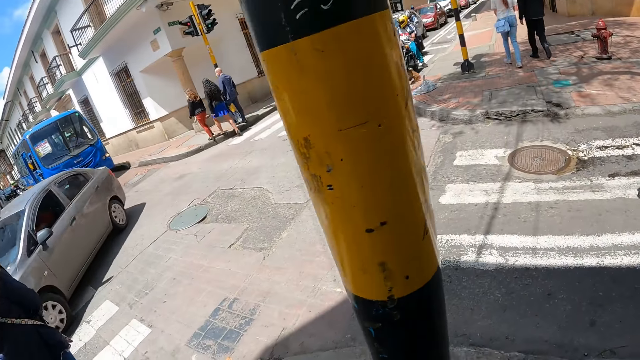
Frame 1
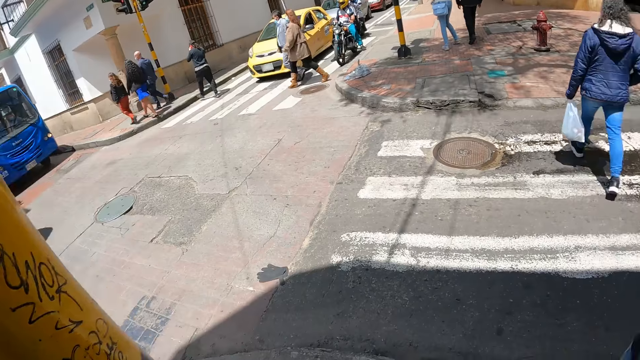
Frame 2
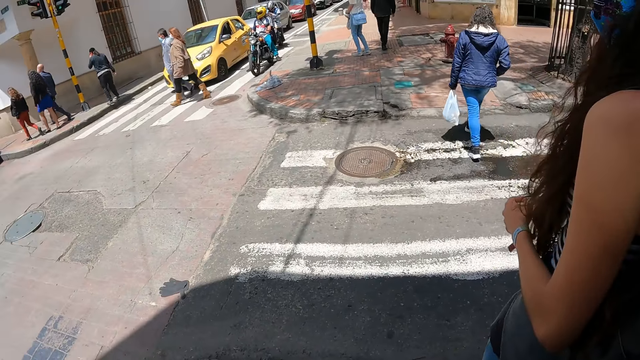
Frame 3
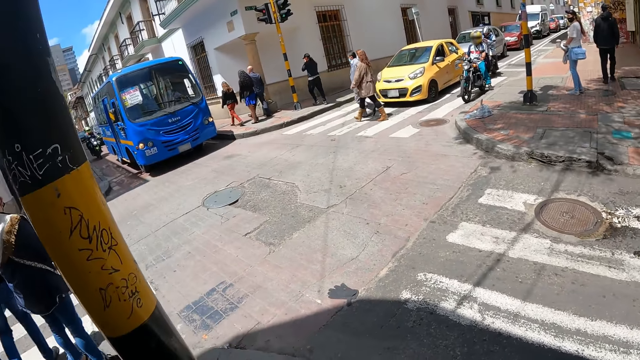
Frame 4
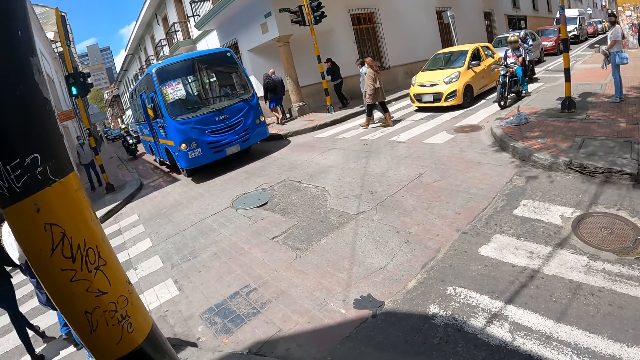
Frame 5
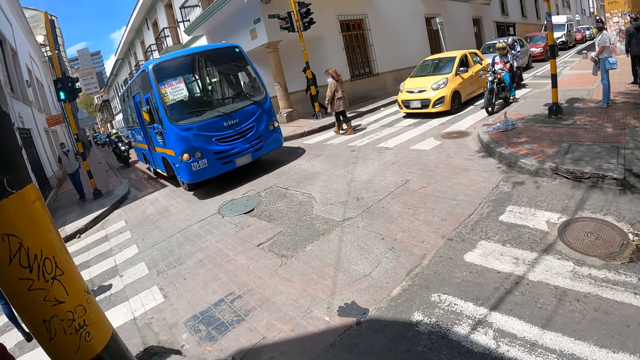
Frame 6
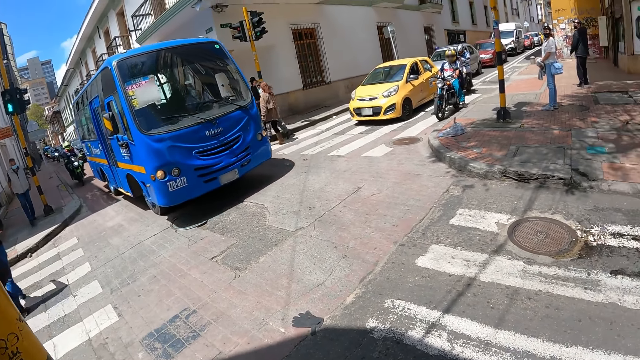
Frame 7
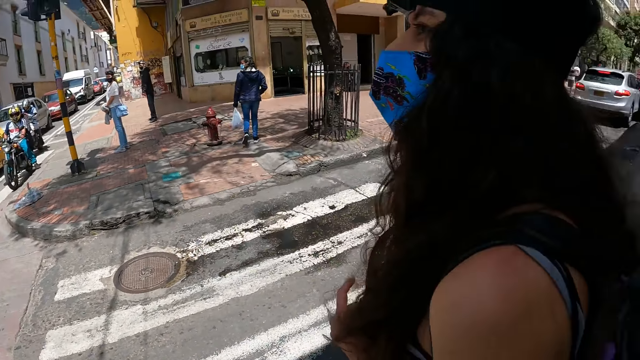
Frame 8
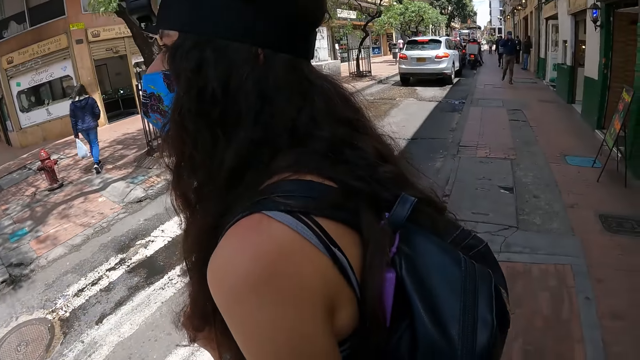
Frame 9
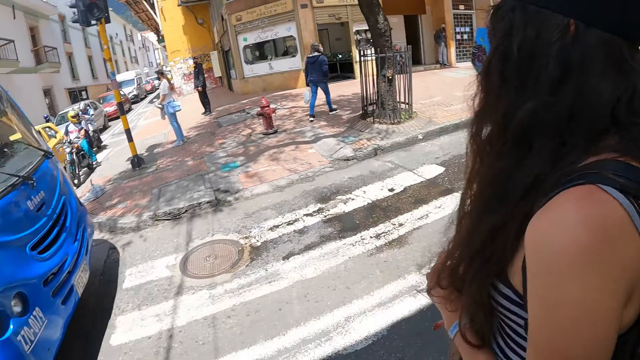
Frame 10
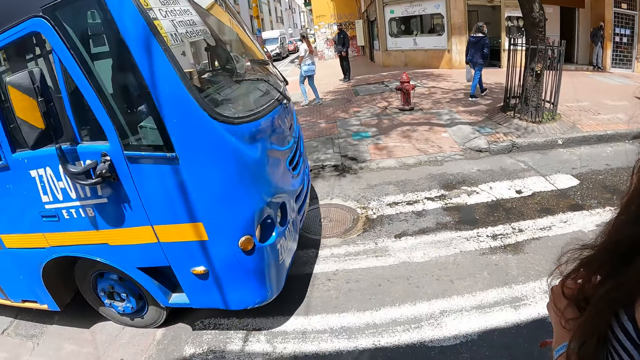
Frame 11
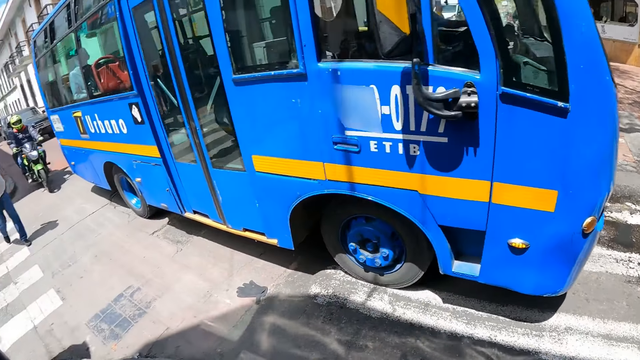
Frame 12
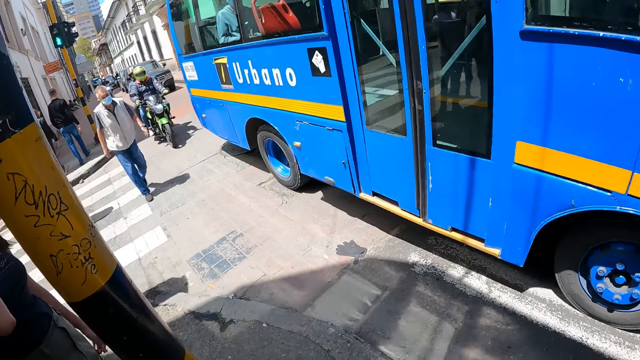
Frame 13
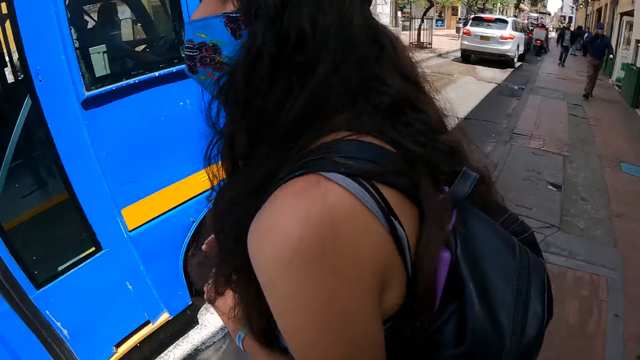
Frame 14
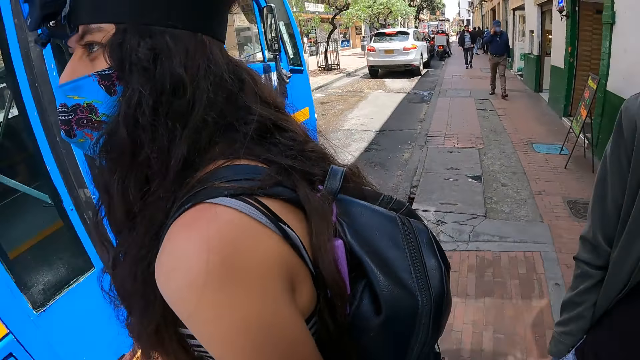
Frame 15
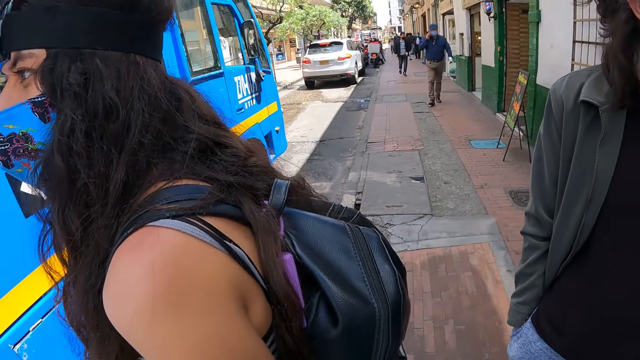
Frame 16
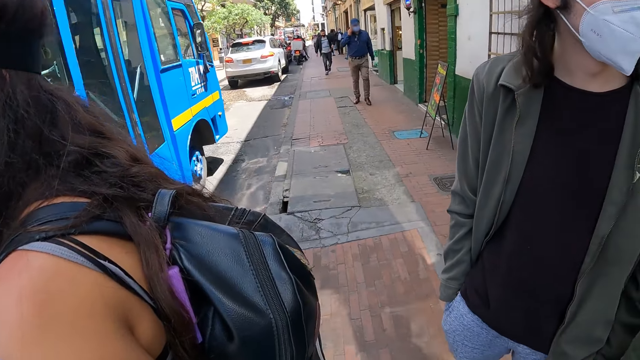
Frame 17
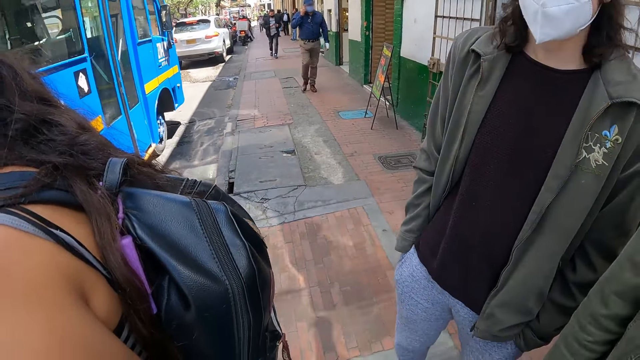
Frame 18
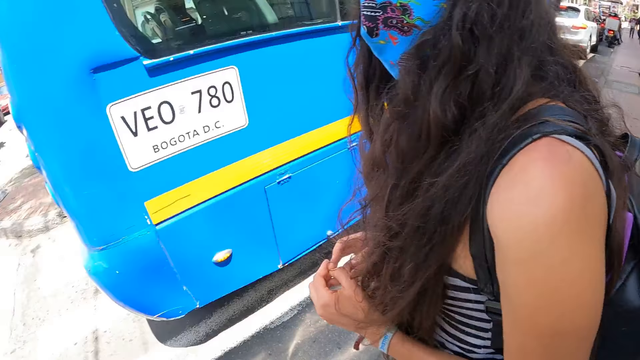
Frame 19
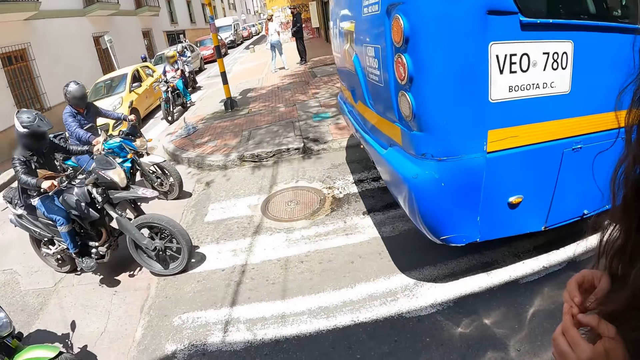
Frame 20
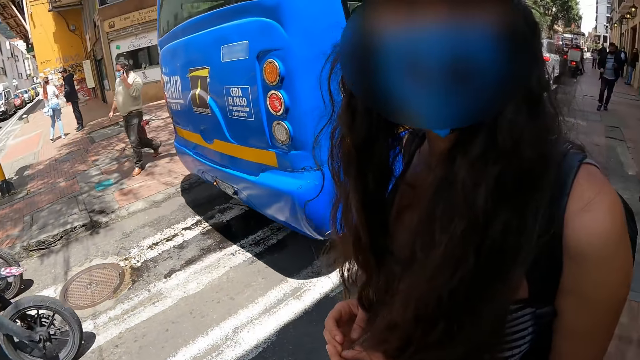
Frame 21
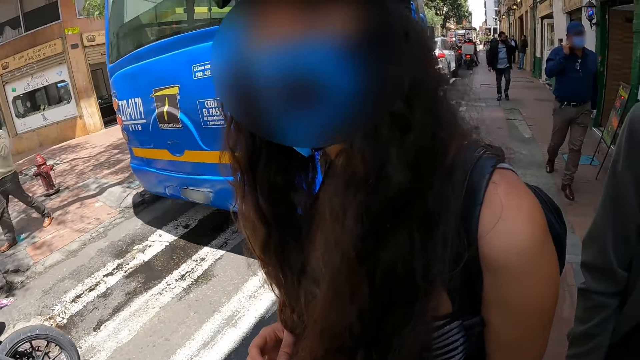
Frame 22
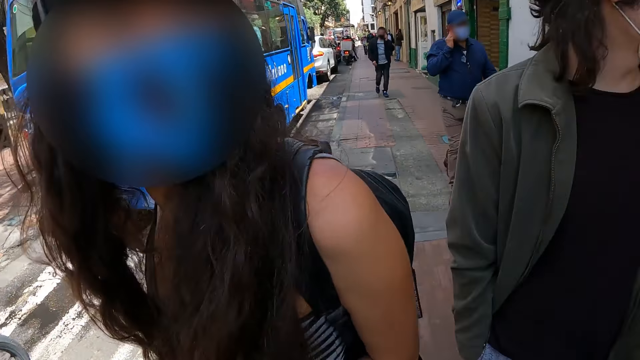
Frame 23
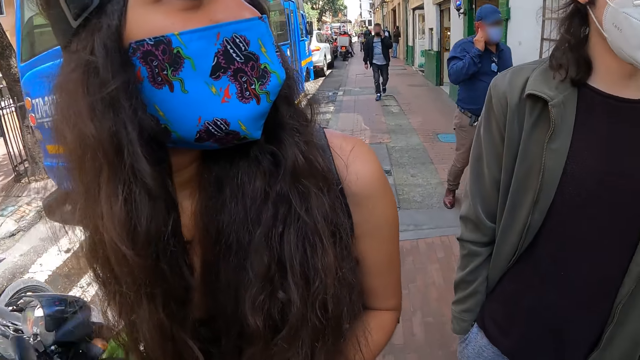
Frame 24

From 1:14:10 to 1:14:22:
The camera wearer stops along the road. They stand at the pavement. They look around the road.

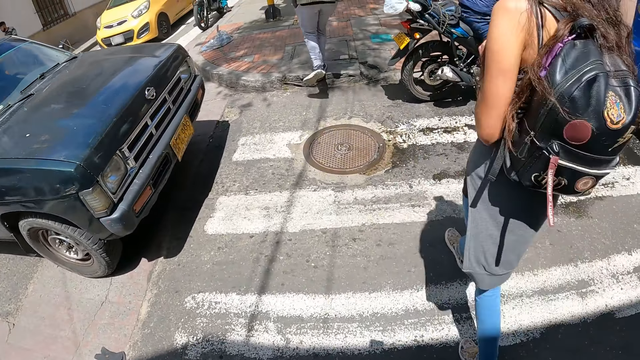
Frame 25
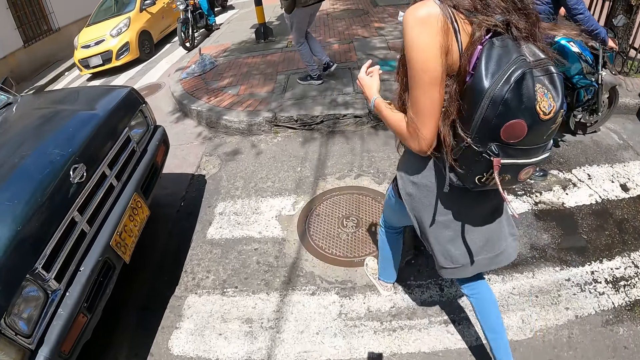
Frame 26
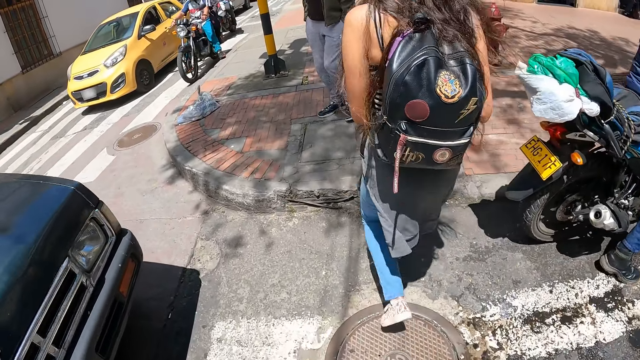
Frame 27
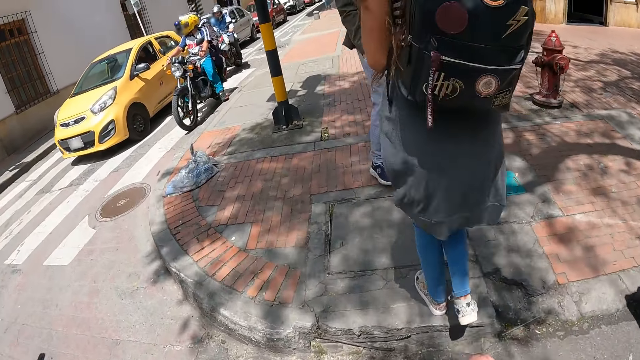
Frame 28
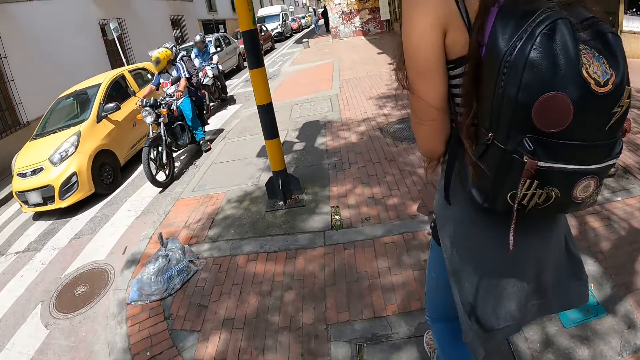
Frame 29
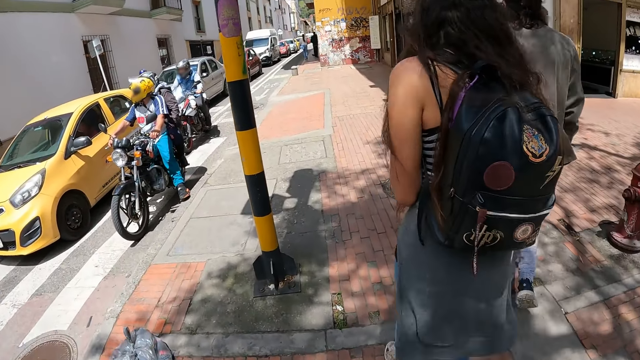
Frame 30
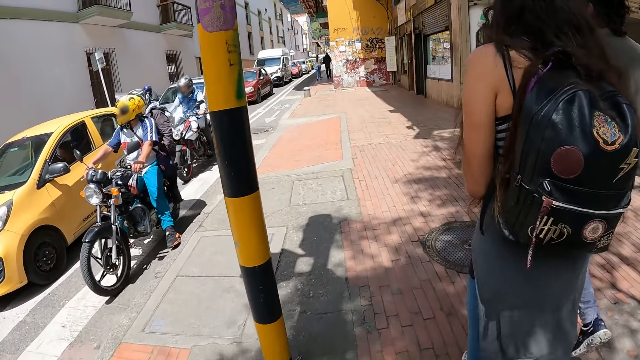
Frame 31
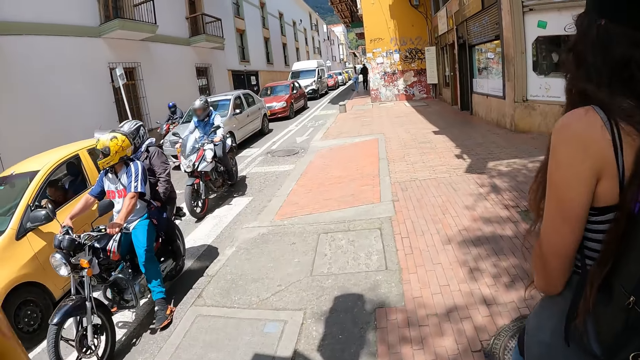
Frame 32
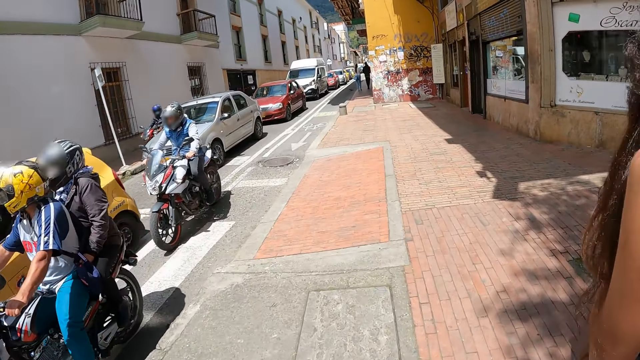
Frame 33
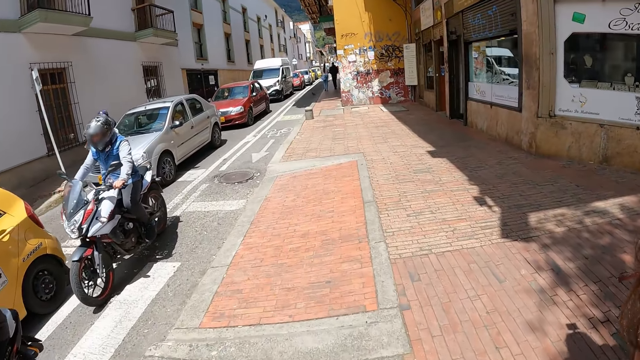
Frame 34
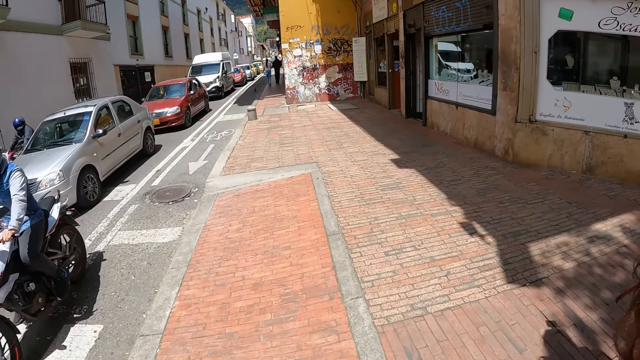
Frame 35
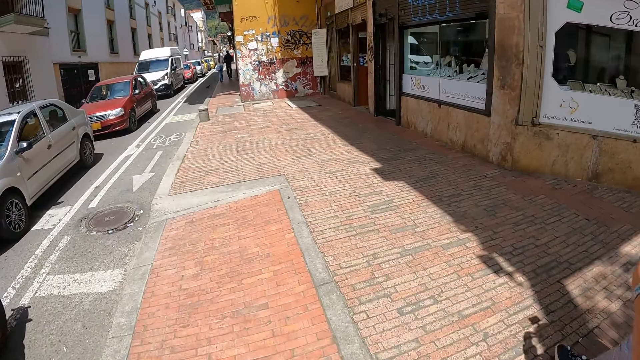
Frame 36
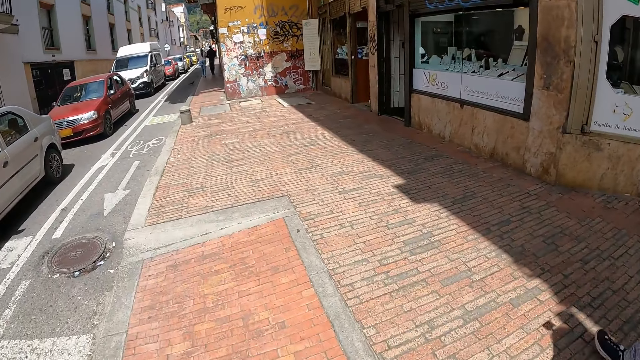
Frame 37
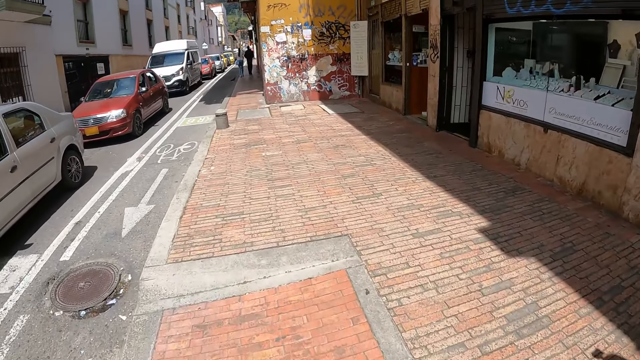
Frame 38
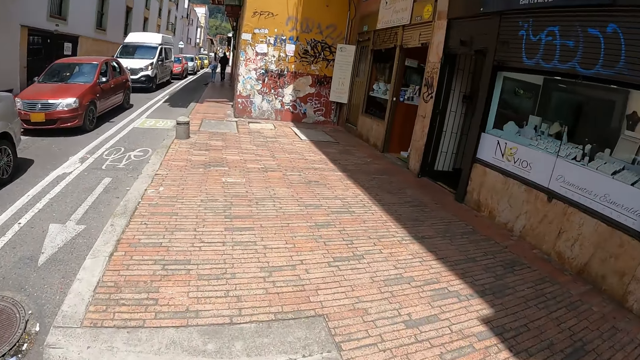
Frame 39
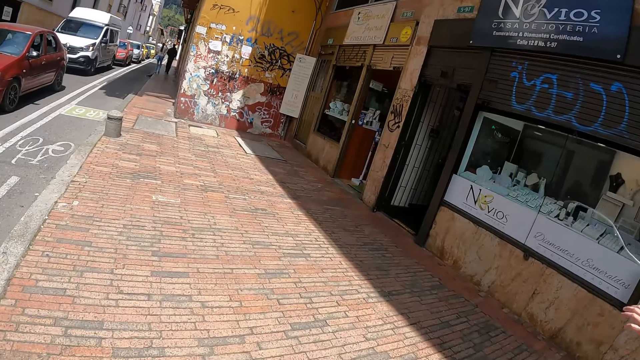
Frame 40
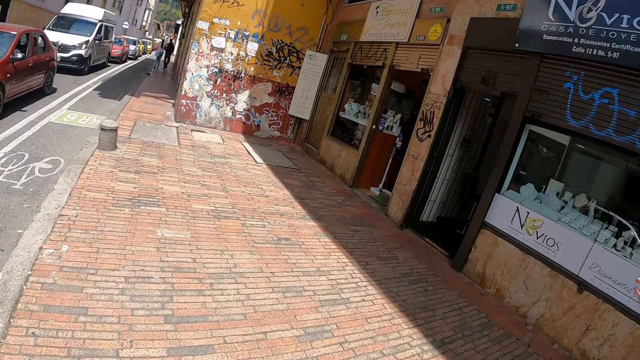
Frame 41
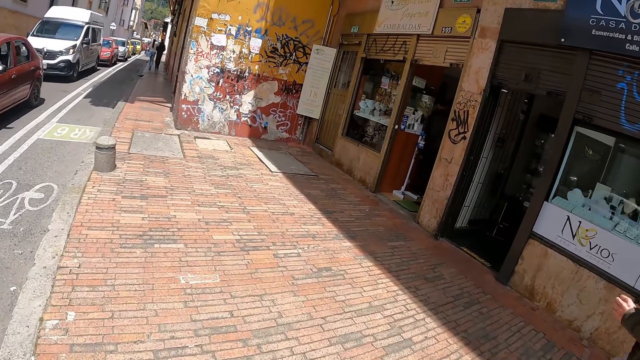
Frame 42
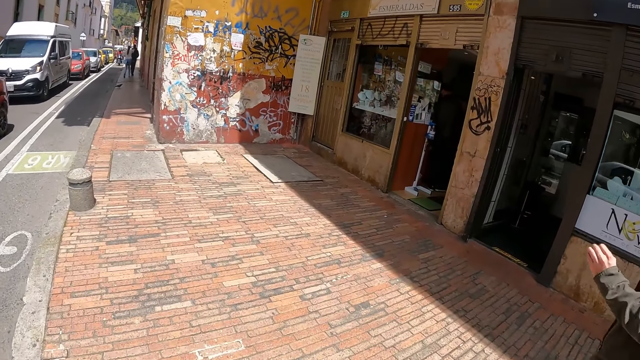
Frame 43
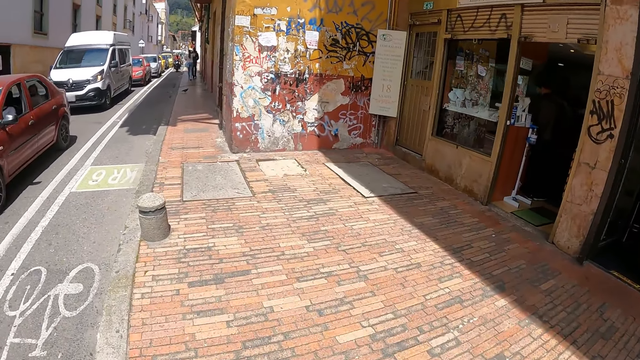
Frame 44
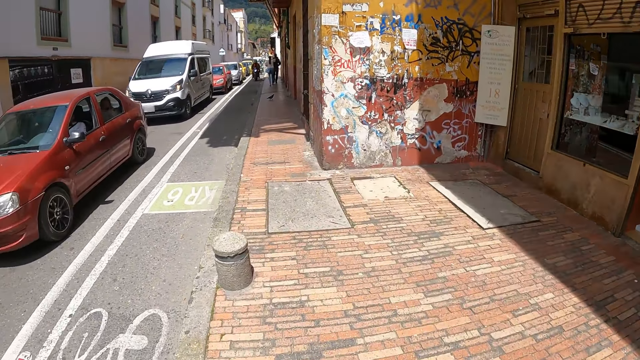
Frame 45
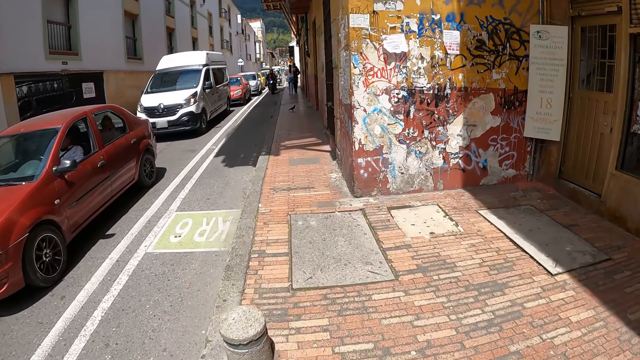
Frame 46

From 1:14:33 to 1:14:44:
The camera wearer crosses the road. They walk along the pavement or road. A woman does hand movements. The camera wearer walks along the pavement.
